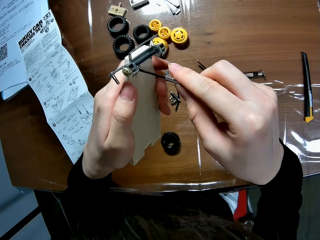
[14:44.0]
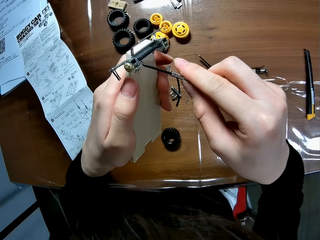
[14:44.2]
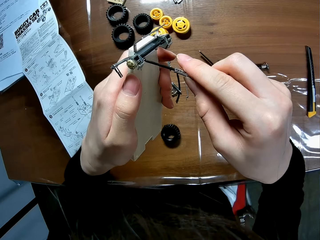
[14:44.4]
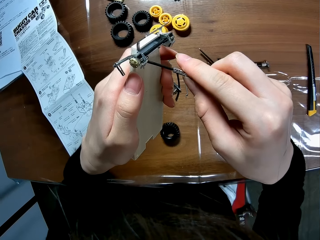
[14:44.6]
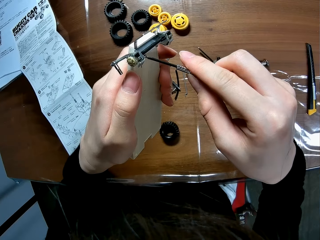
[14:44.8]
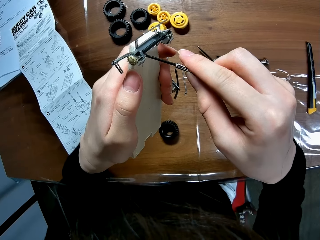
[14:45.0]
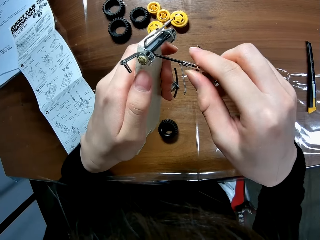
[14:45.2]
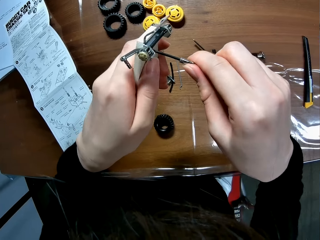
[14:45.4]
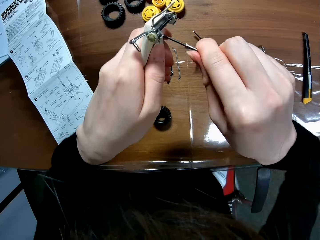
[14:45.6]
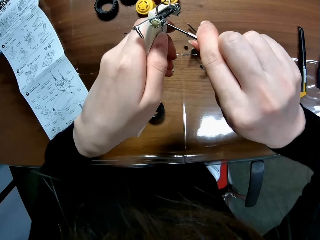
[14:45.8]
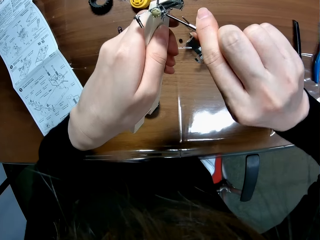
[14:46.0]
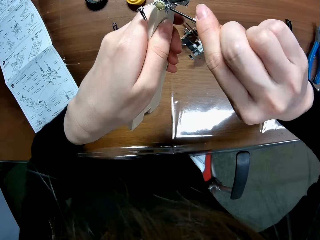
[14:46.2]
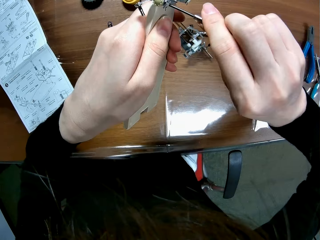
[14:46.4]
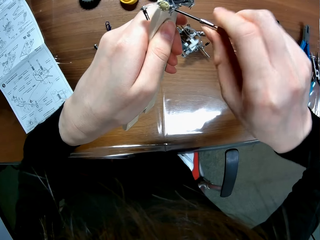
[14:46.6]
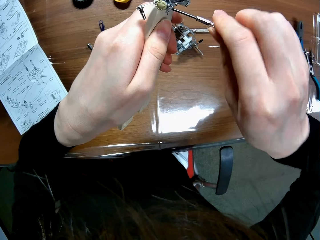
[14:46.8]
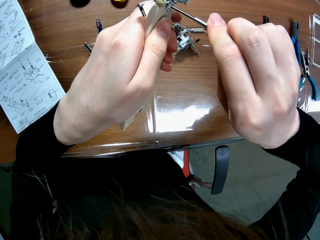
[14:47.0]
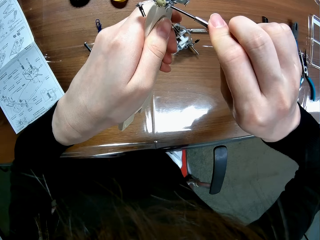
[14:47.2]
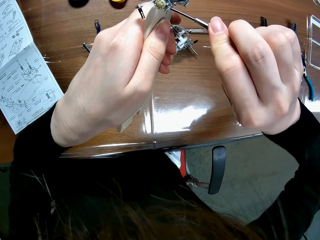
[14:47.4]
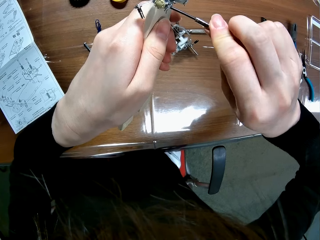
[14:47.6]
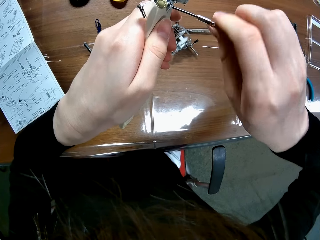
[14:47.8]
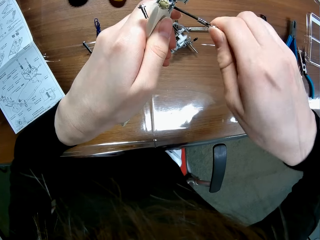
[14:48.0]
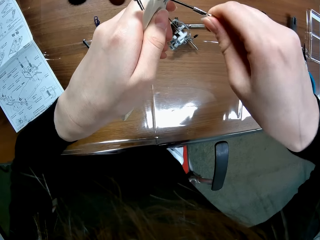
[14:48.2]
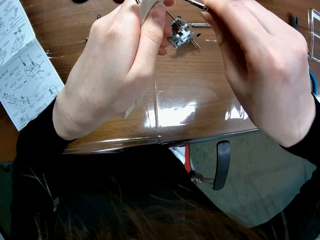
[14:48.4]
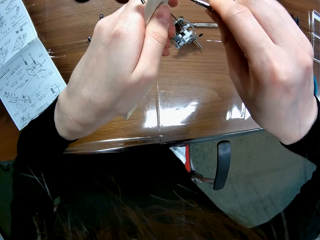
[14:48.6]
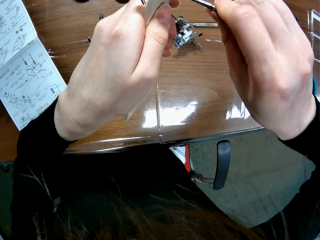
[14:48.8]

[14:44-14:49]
The camera wearer screws the piece to the sheet of the wooden mechanical model with the screwdriver.

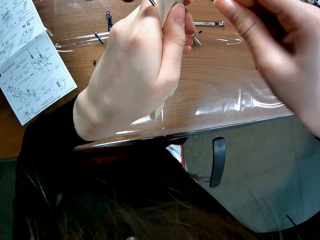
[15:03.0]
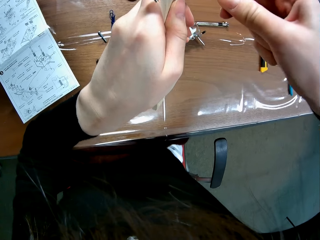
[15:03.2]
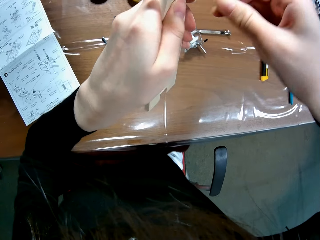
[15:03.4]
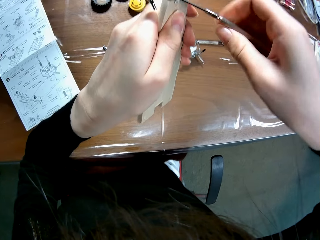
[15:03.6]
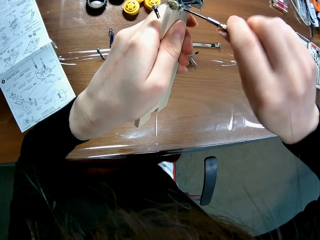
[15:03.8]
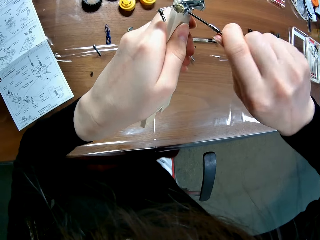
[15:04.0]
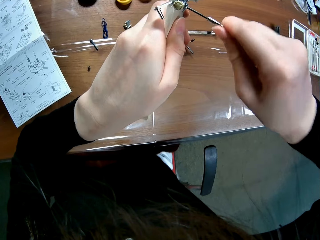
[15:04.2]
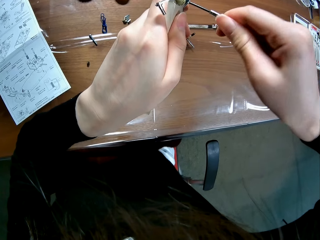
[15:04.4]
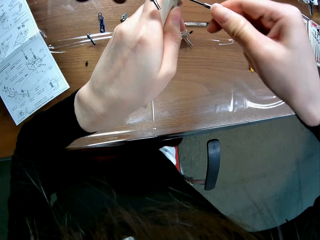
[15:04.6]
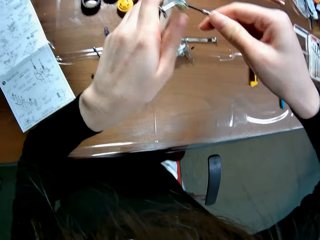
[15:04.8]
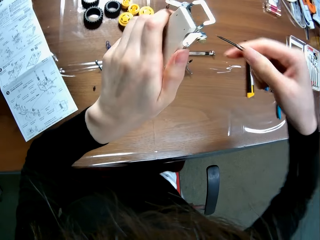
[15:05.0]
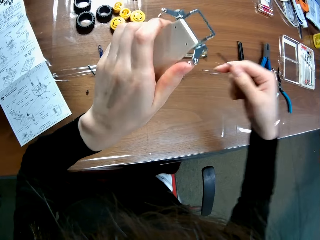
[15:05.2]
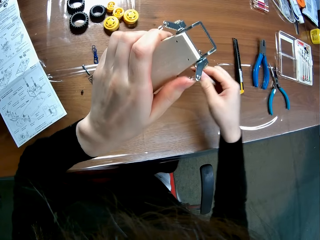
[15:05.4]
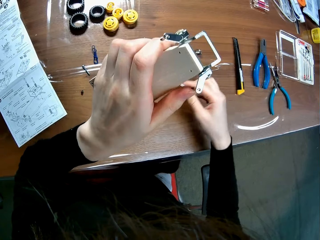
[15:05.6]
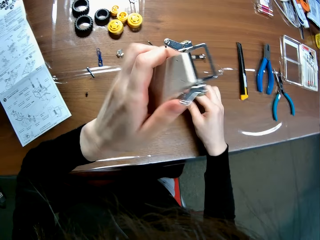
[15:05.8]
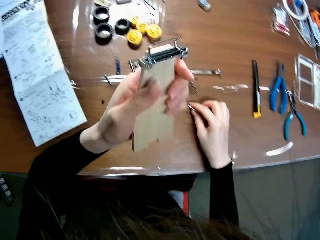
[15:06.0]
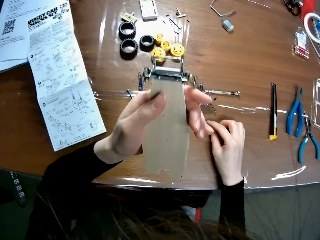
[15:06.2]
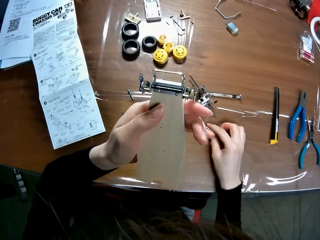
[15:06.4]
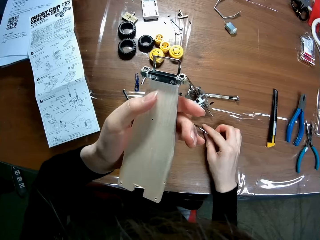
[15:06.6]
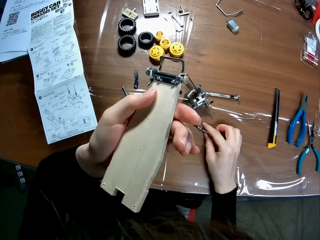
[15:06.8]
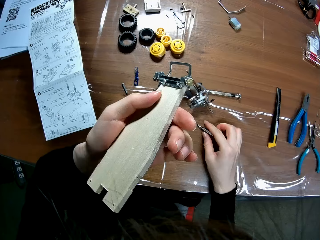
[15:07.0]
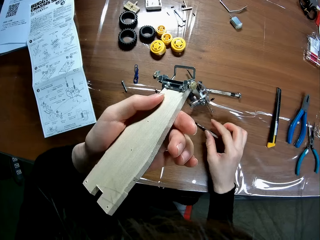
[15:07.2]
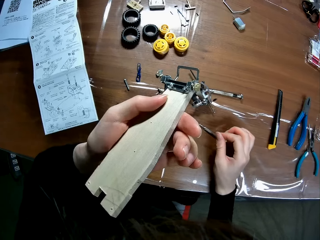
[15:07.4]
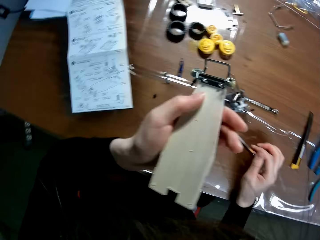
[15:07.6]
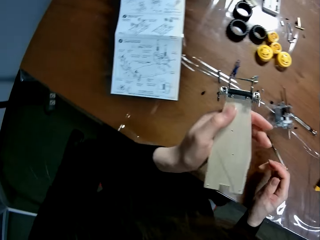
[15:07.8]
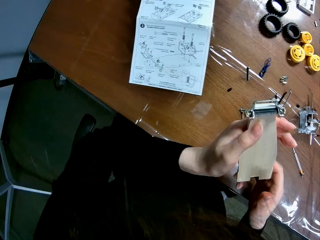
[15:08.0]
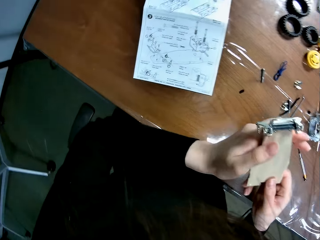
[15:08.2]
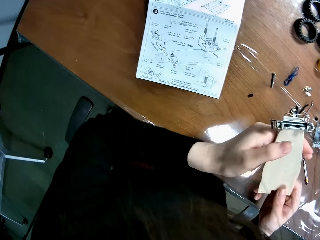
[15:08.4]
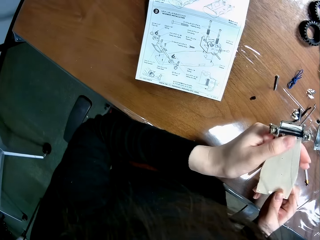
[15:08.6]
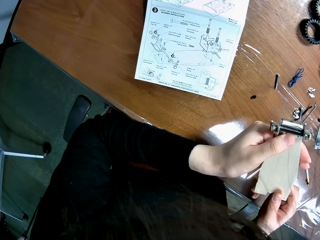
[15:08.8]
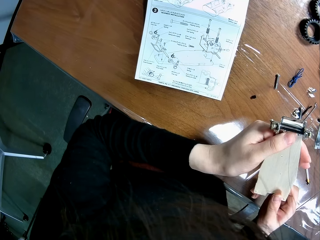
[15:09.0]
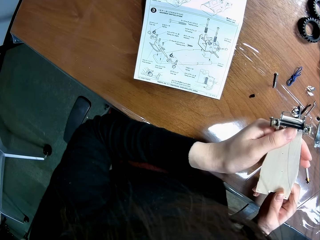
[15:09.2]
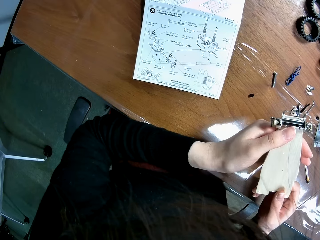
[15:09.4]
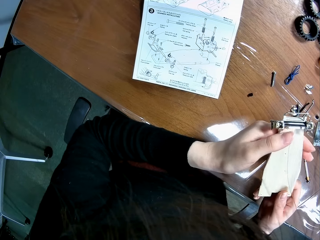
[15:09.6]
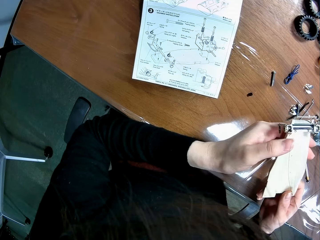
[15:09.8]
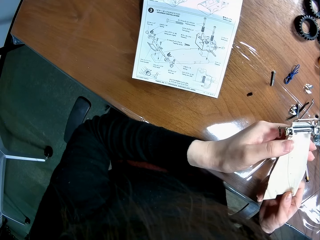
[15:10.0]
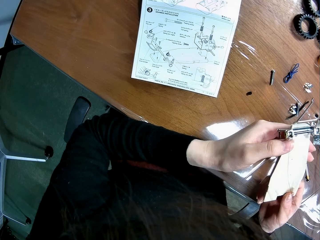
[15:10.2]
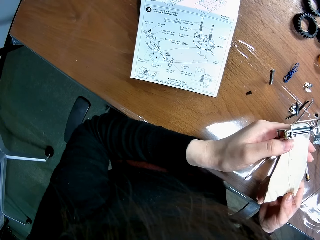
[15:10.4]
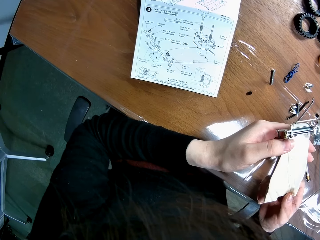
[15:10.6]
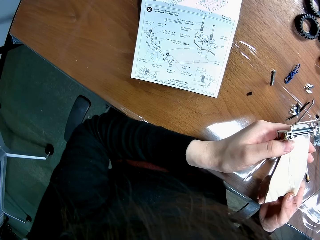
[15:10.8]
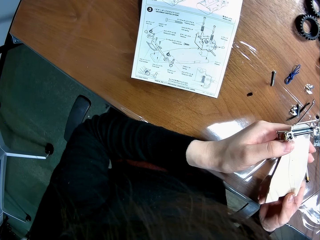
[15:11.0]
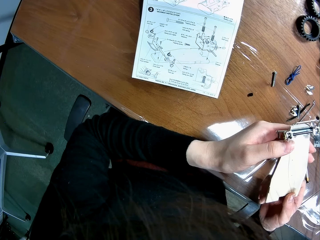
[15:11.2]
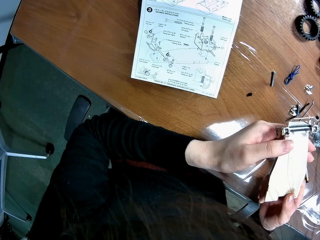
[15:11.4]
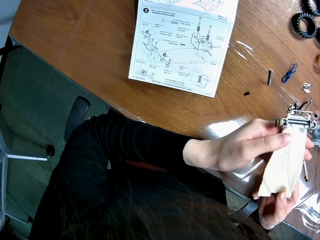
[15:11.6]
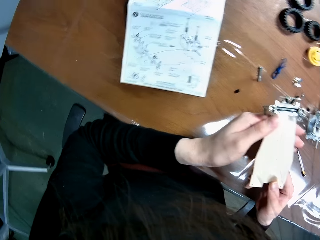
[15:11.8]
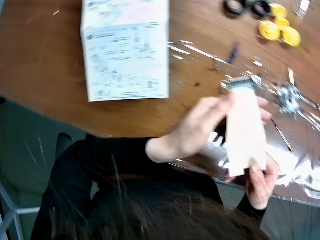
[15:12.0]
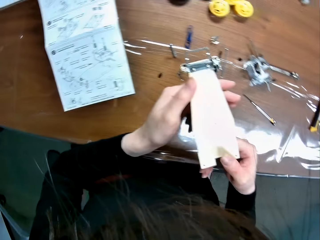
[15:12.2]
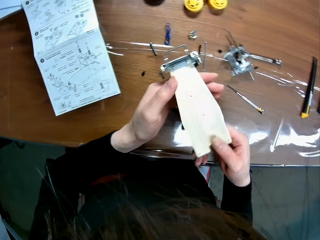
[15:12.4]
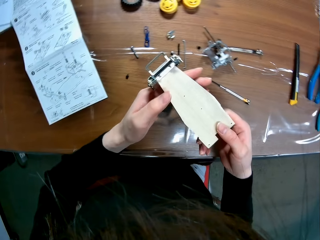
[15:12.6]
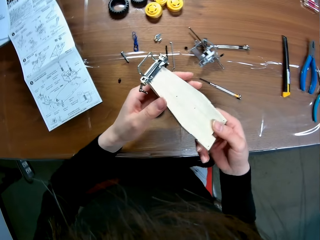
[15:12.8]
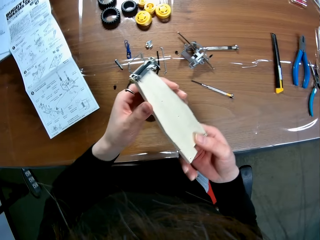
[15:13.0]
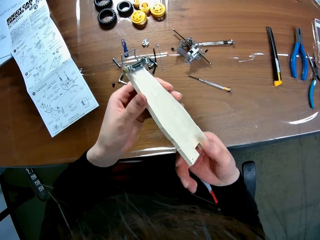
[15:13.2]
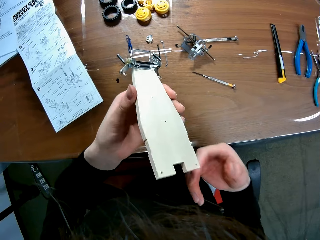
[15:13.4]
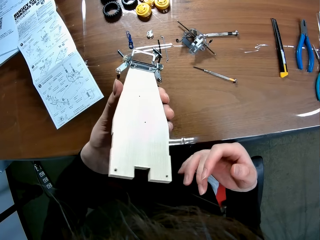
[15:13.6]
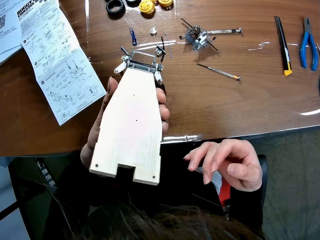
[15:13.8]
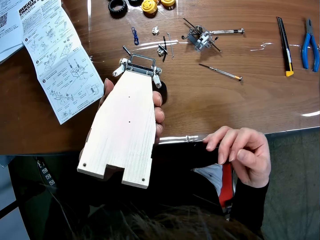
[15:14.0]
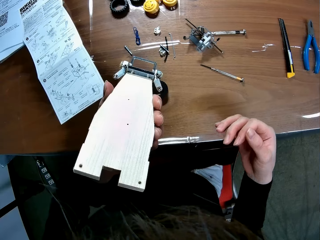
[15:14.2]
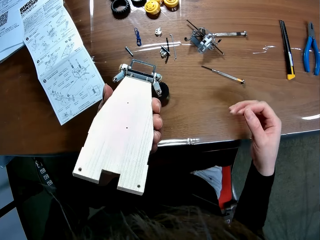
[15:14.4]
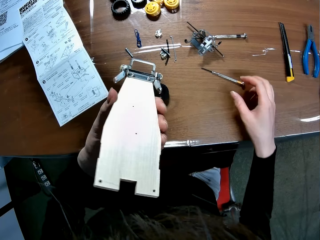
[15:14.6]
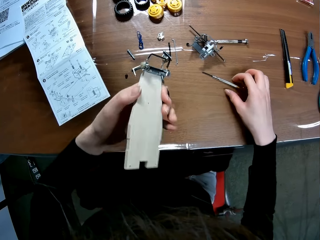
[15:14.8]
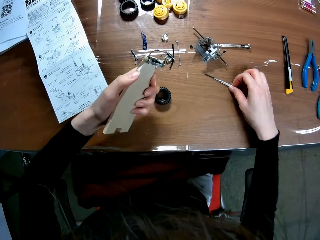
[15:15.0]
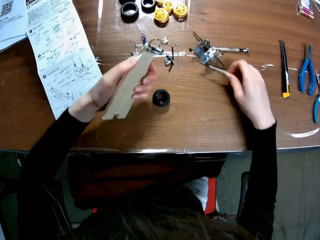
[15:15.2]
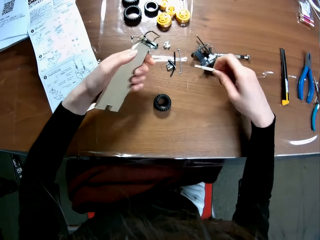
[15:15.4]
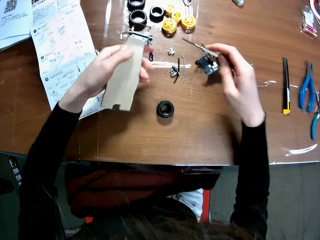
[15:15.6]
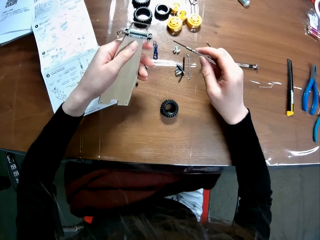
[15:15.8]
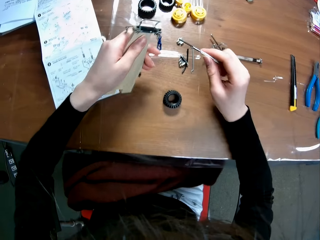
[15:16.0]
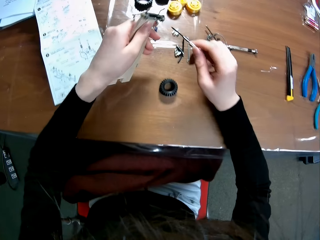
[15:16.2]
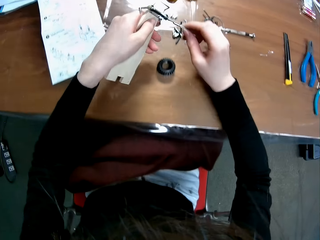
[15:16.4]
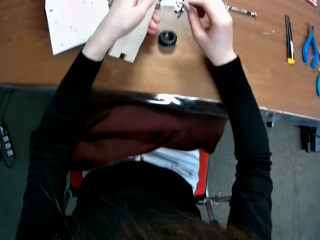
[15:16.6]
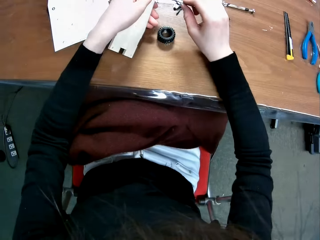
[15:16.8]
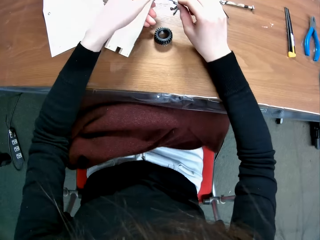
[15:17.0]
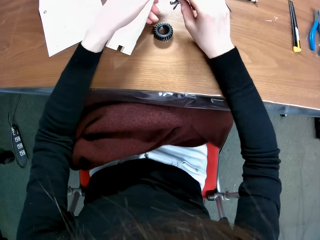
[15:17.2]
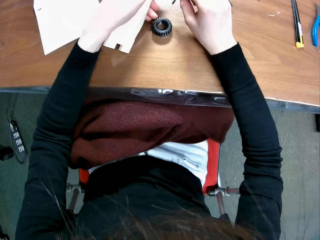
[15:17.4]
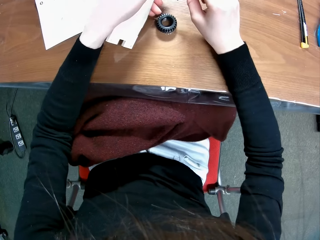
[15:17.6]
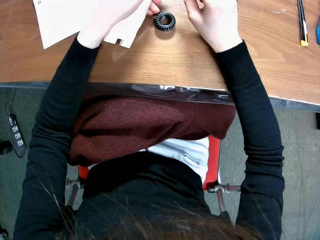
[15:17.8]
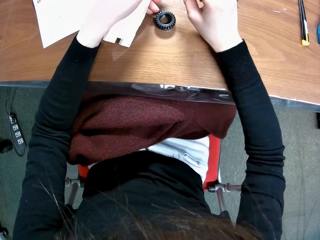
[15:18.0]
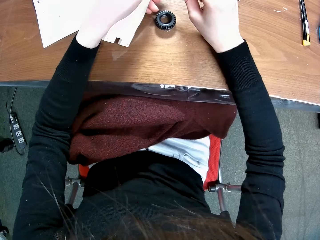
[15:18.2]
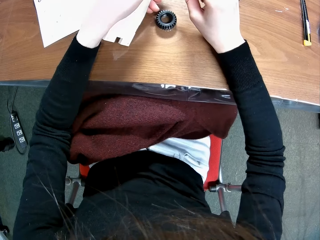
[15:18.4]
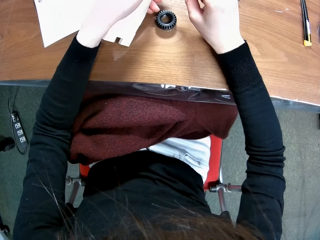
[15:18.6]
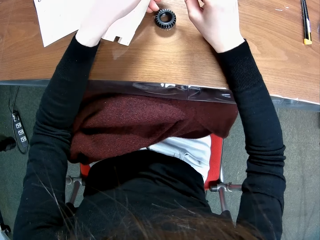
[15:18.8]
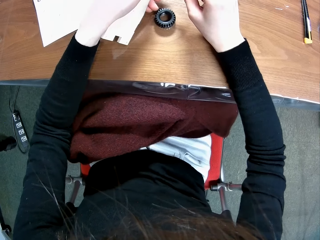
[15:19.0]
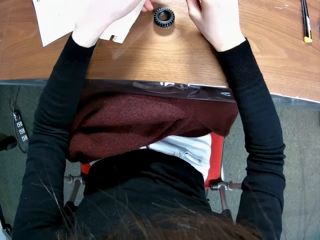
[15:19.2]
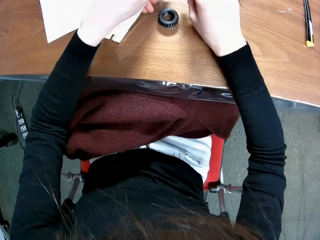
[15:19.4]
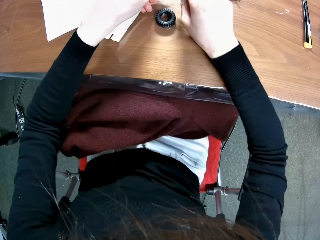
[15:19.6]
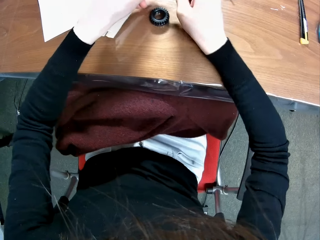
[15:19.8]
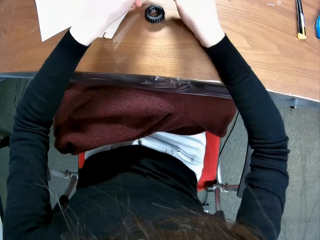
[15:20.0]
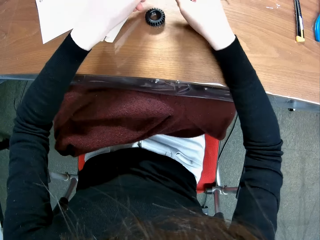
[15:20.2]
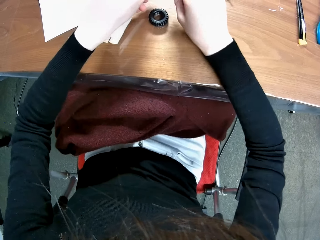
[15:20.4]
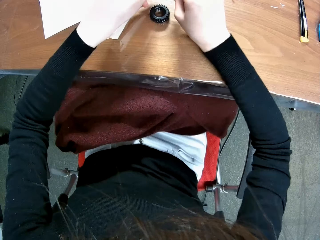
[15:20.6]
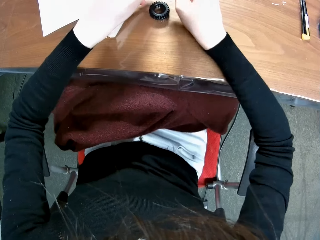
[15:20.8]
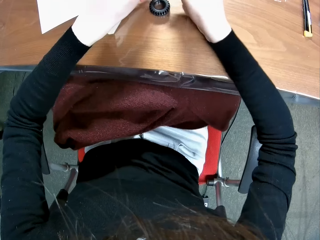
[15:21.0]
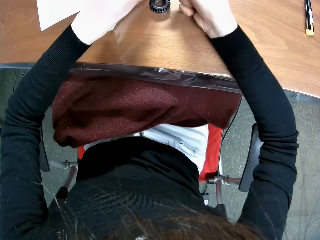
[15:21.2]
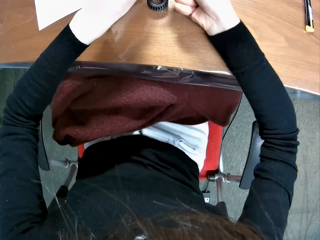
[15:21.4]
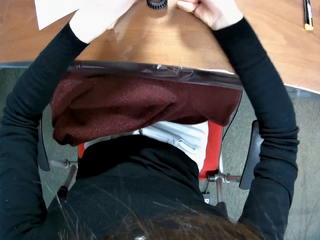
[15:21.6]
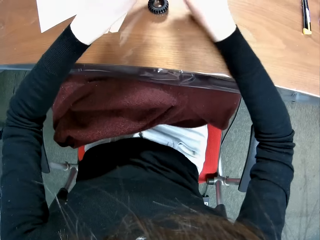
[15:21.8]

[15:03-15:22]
The camera wearer drops the screwdriver on the table. He turns the undercarriage, or wooden mechanical model sheet. He handles the wooden mechanical model sheet with both hands. He turns the undercarriage. He picks up the screwdriver from the table with his right hand. He unscrews the piece from the sheet of the wooden mechanical model with the screwdriver and screws the undercarriage.
